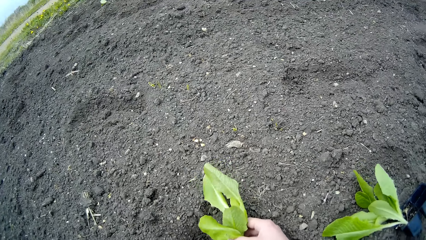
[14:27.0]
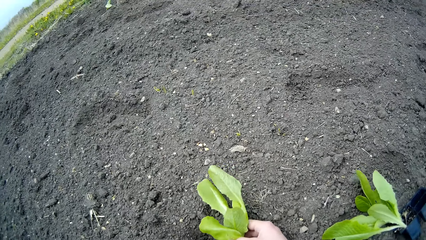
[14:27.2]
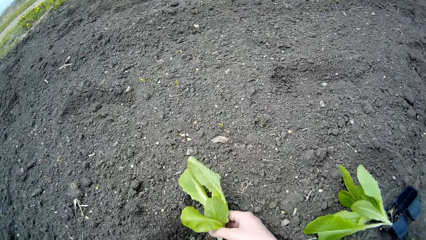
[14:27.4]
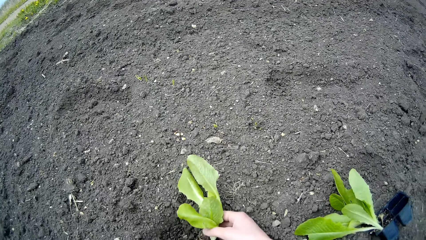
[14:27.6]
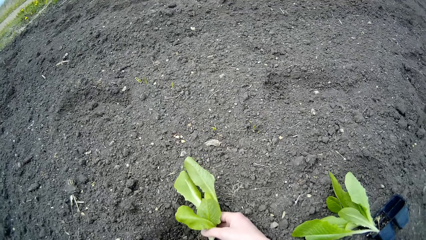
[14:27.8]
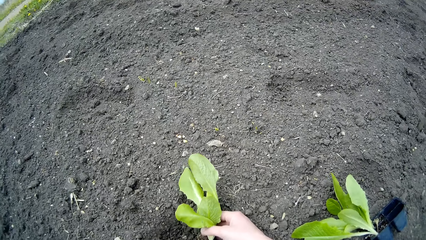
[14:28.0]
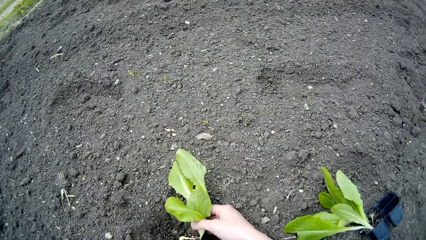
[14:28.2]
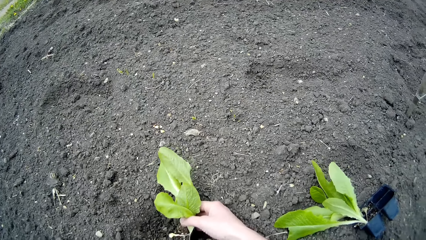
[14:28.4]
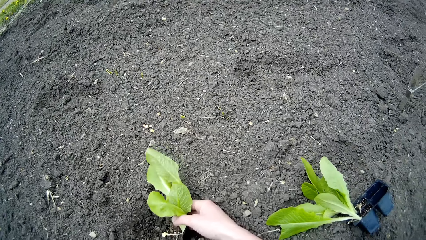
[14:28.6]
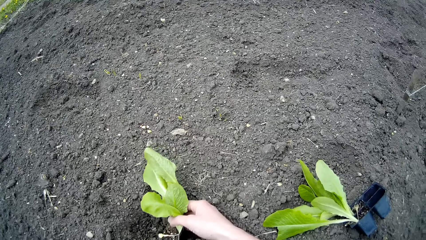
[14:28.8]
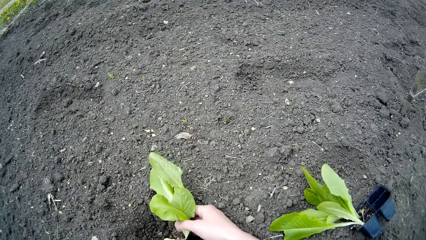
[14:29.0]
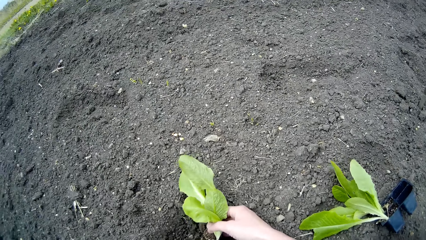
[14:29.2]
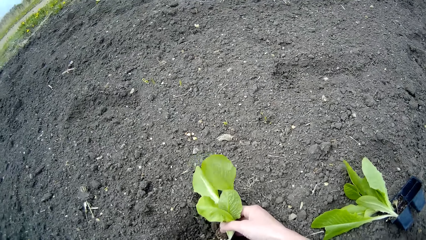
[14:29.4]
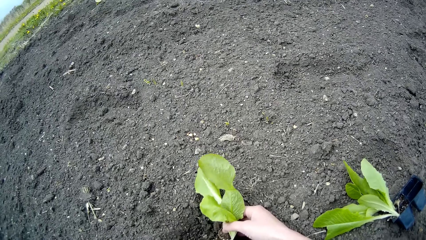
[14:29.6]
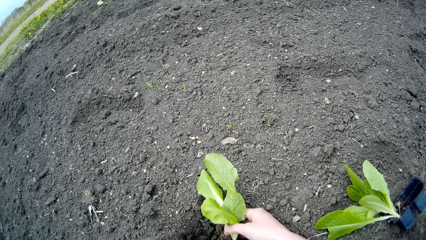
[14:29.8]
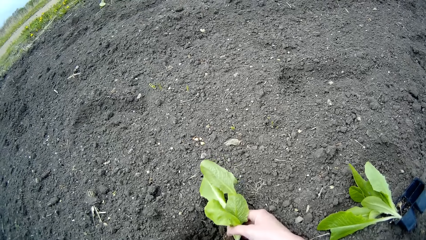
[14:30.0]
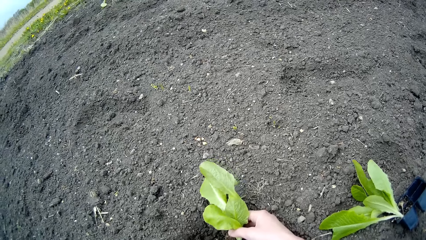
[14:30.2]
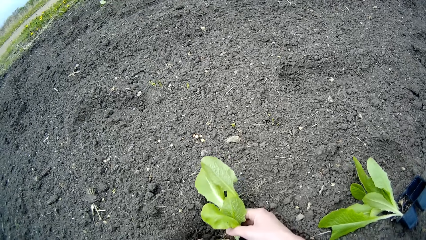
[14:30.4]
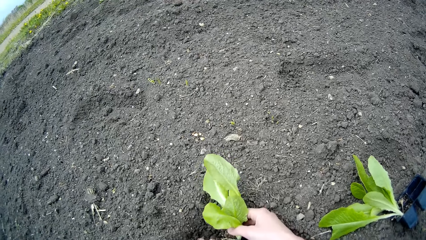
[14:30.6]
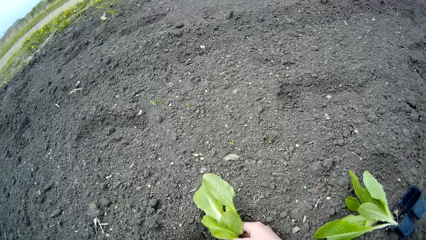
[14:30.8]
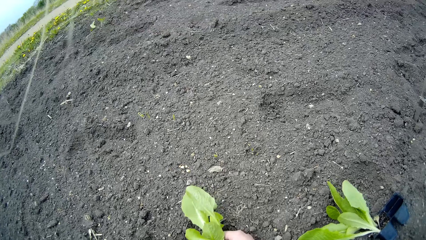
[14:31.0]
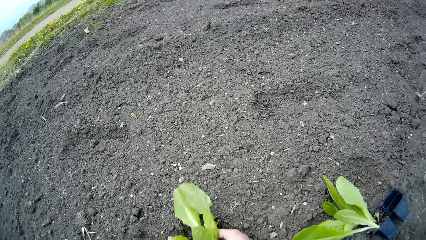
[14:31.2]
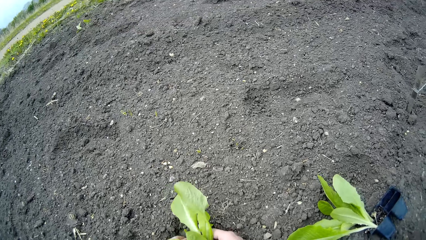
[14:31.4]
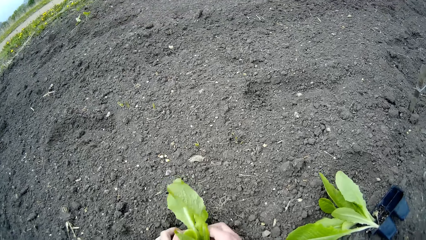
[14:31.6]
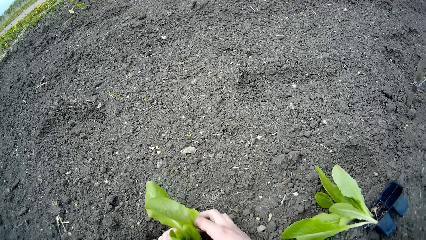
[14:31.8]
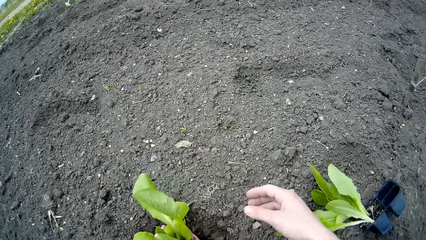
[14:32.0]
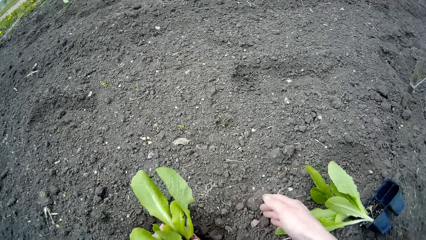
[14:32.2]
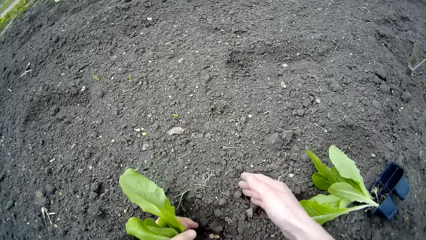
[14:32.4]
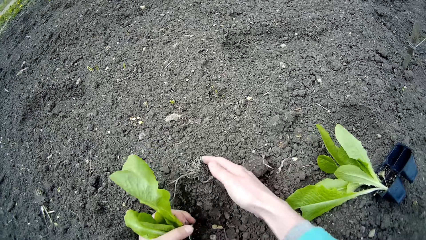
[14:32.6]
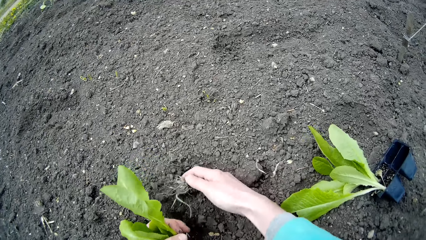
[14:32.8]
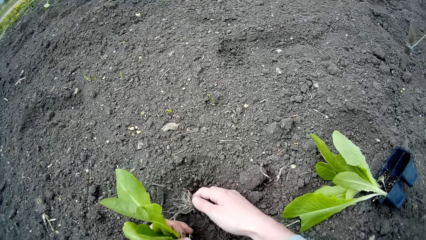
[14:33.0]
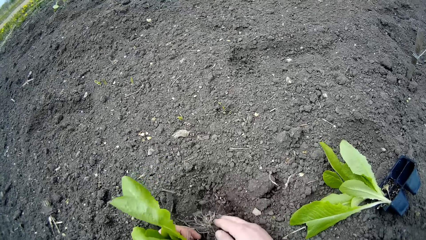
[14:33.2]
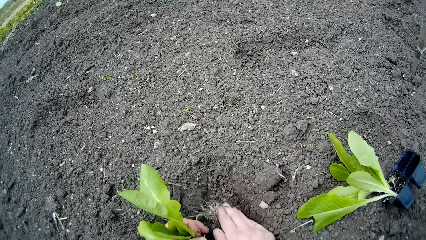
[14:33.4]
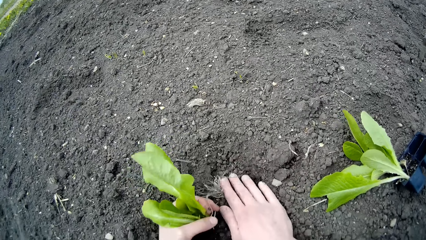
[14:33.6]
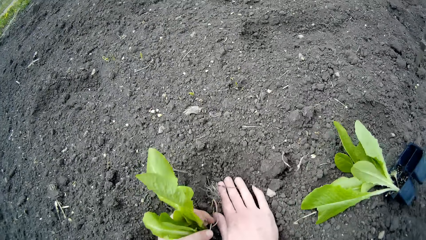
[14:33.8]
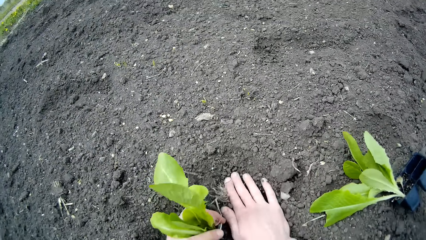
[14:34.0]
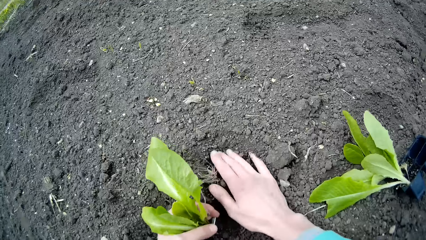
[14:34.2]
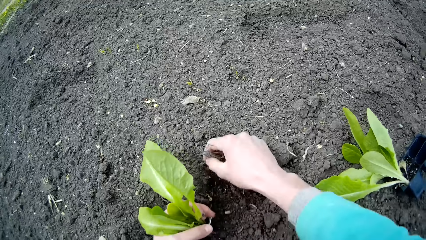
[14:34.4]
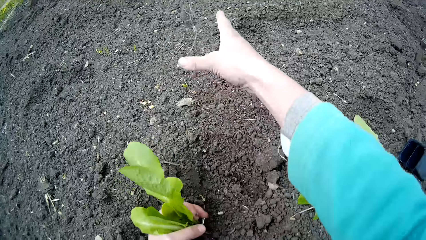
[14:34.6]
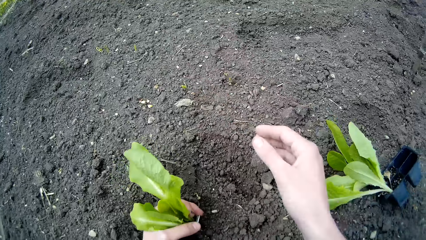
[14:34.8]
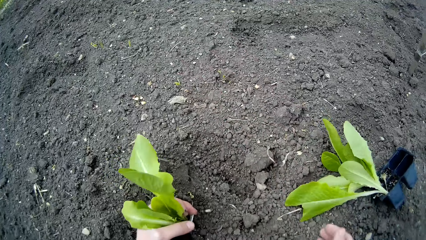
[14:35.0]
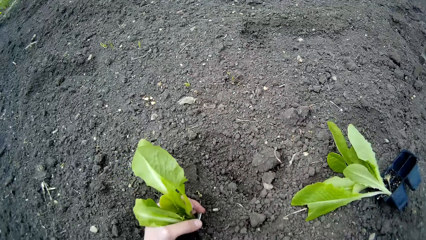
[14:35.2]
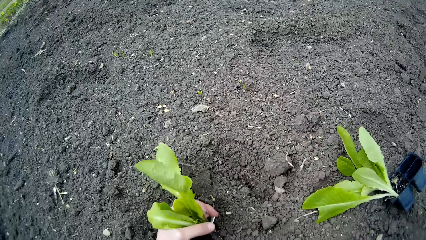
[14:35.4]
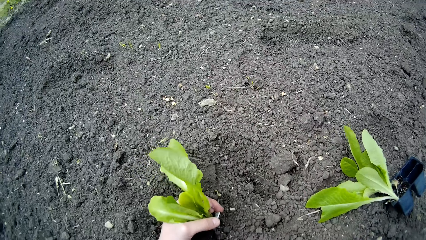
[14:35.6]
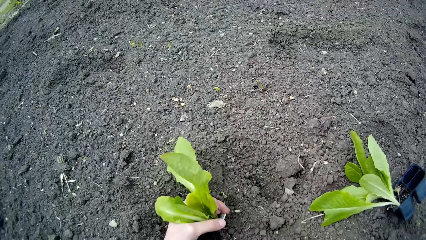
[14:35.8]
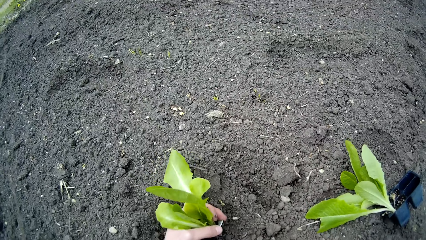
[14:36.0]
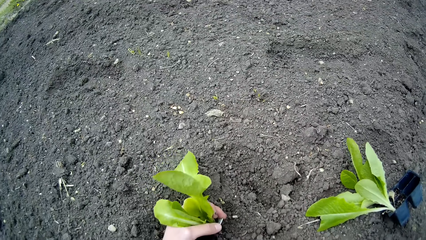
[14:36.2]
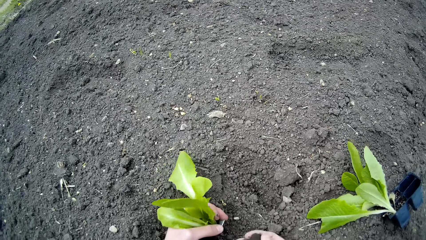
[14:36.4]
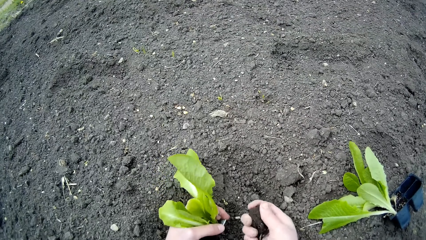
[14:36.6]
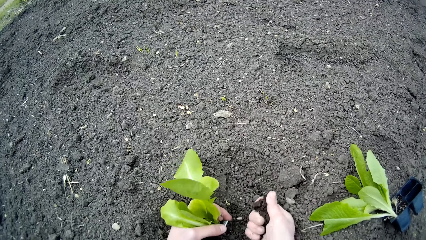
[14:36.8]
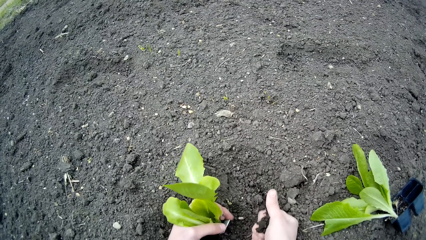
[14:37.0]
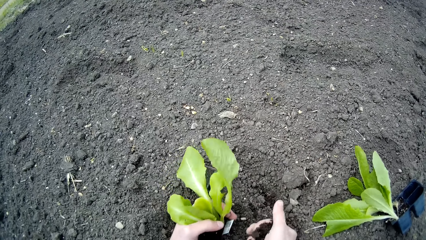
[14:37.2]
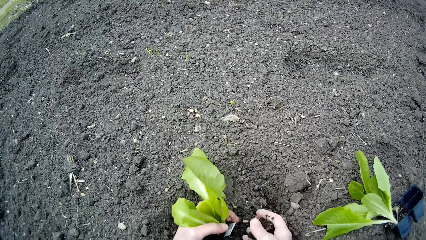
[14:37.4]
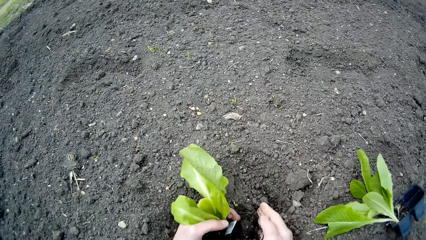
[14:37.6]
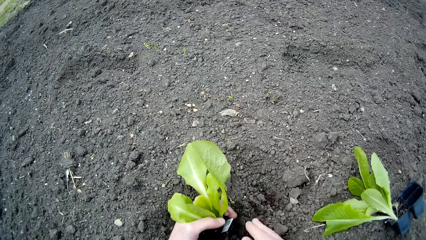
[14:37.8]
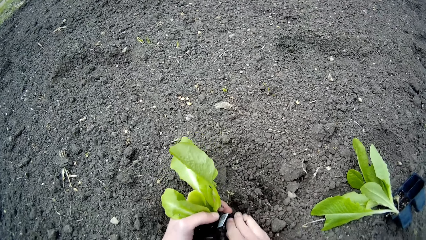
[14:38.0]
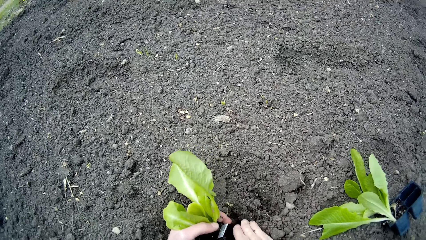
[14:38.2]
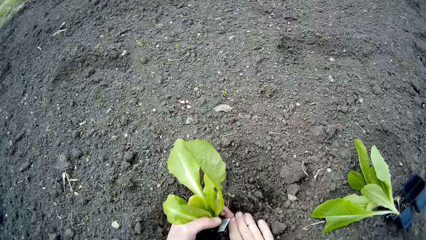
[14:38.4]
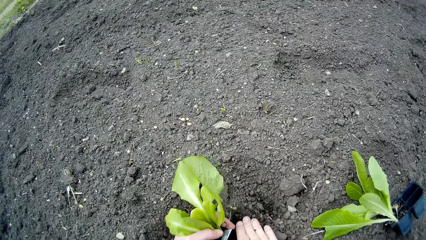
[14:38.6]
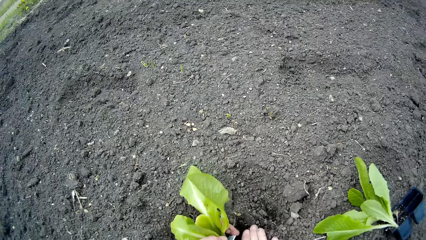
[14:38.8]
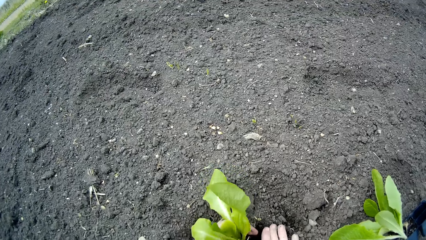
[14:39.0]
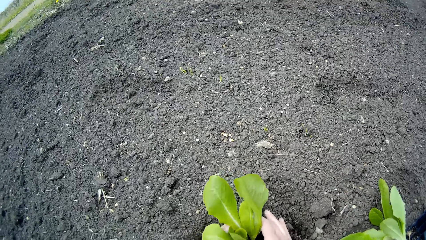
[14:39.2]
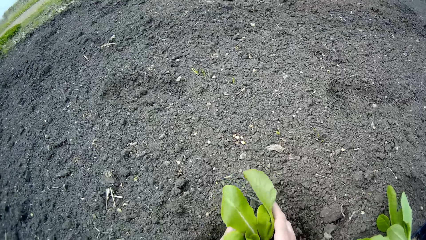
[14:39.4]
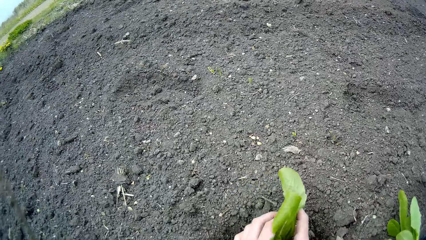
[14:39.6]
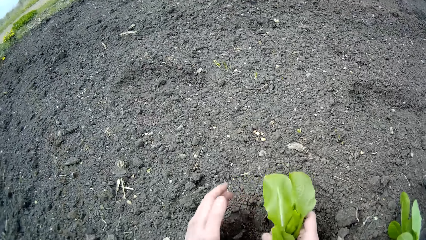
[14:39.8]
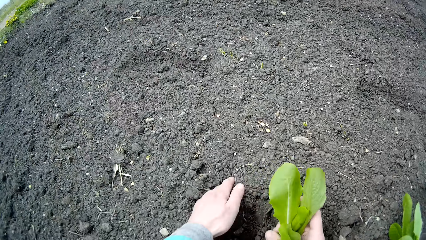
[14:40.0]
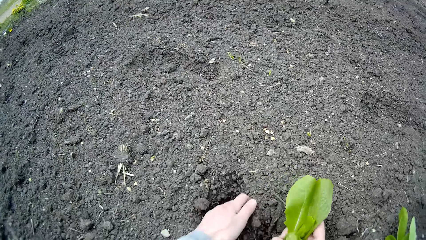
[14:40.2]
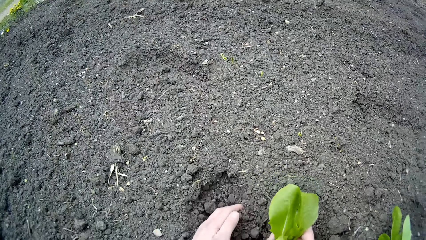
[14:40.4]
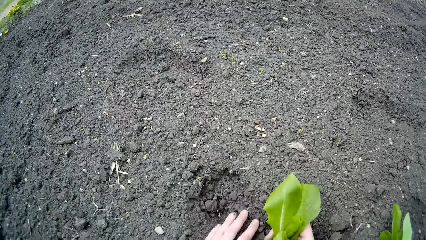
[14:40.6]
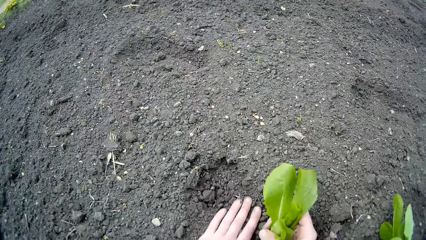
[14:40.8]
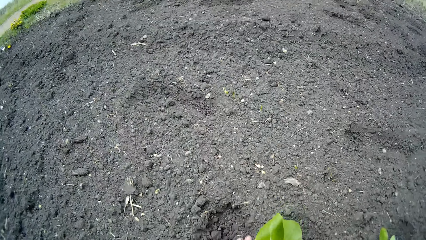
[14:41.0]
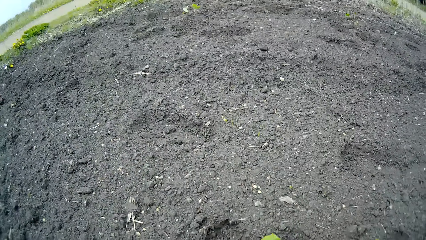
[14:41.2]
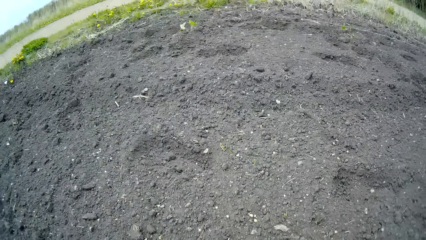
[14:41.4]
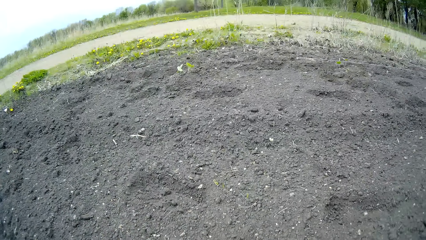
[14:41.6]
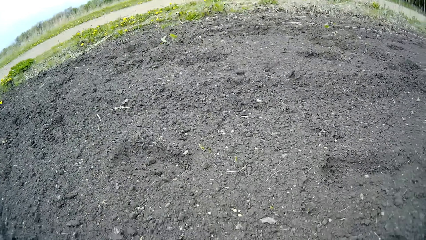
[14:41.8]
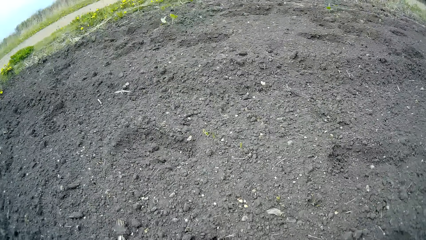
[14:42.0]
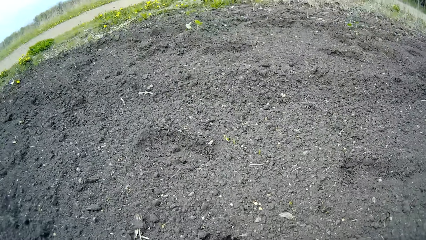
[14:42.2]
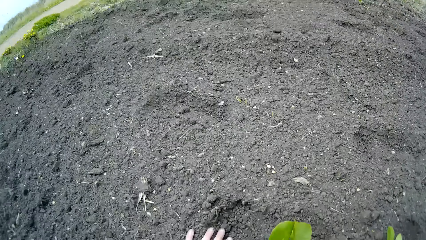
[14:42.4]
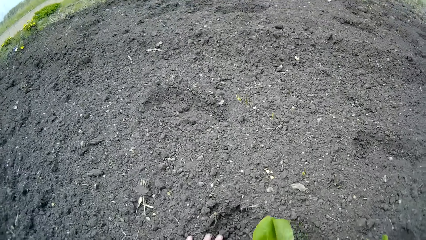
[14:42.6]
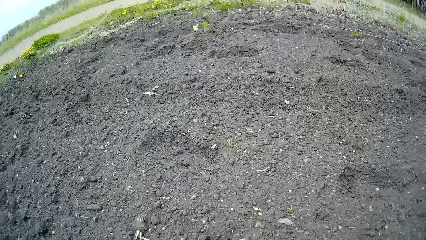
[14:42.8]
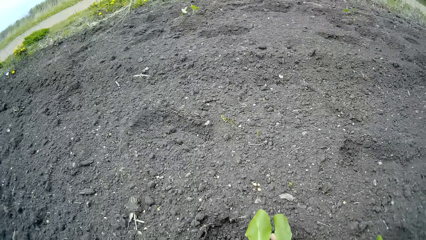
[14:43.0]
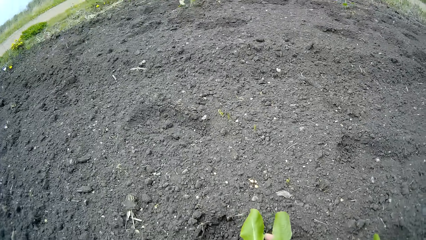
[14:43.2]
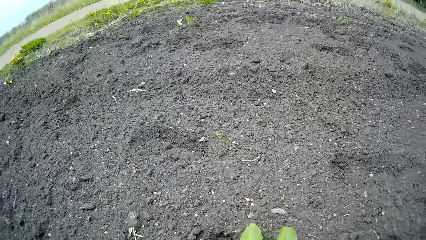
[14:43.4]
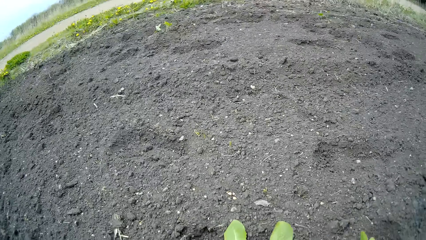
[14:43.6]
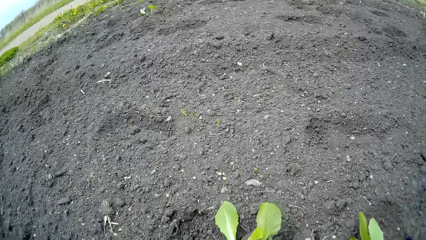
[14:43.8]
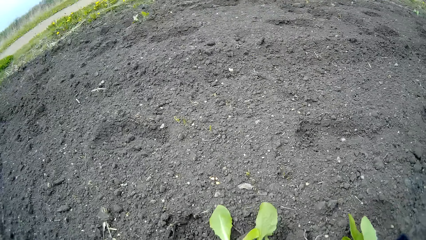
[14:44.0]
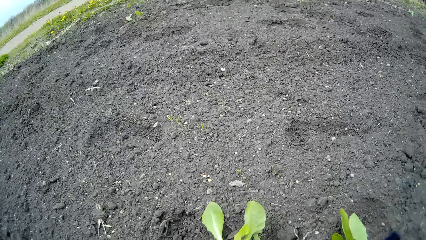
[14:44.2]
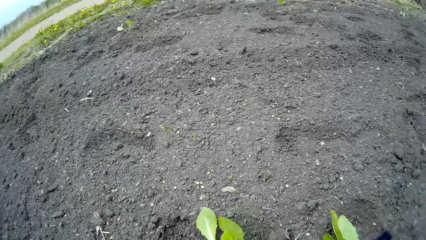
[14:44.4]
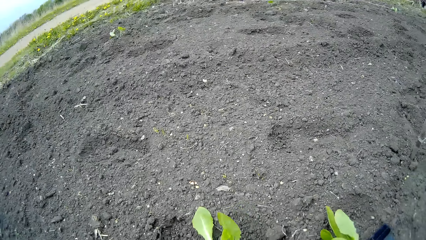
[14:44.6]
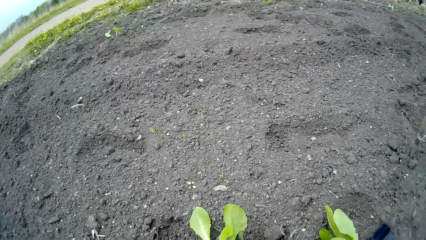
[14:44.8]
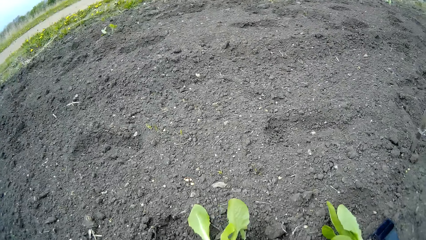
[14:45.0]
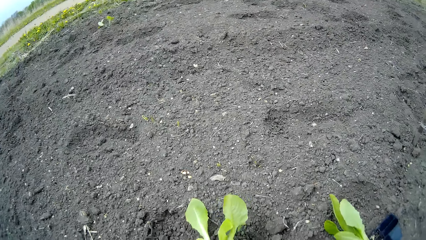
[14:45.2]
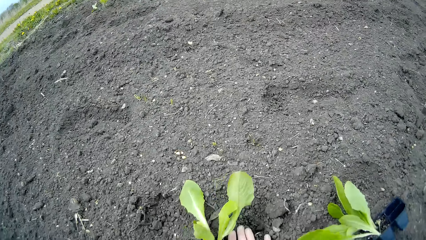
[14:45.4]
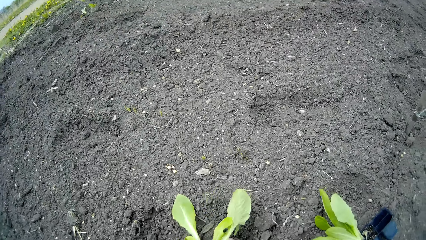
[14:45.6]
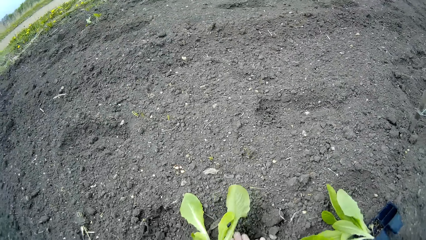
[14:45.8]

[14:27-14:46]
The camera wearer holds the plant with his left hand. He adds soil to the plant with his right hand. He holds the plant with his right hand. He adds soil to the plant with his left hand.
